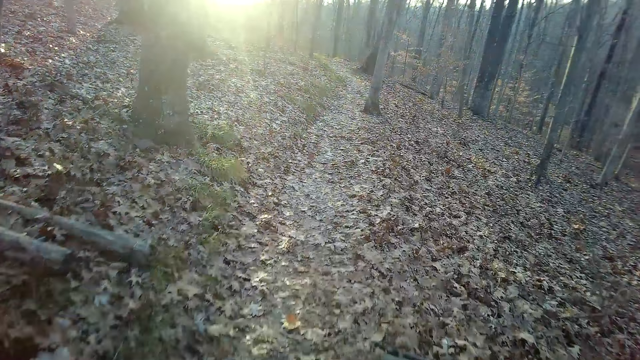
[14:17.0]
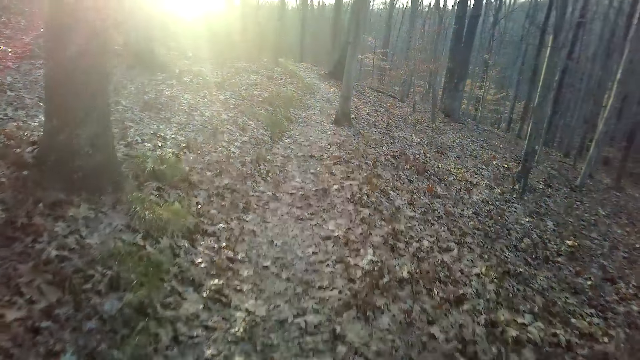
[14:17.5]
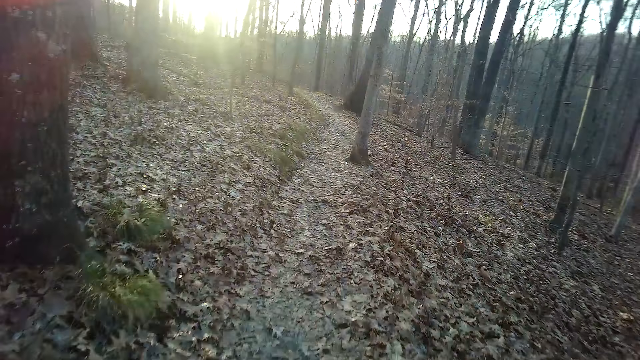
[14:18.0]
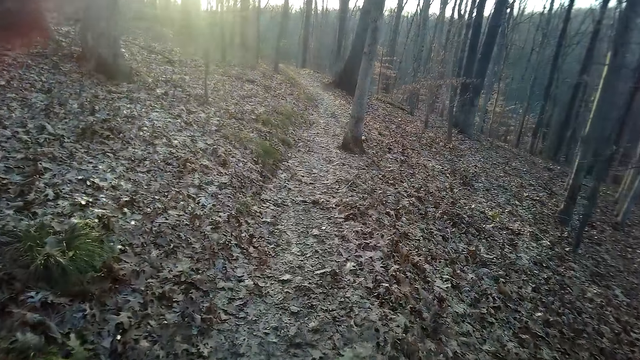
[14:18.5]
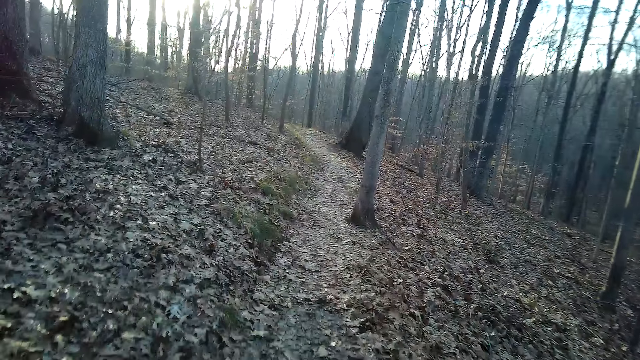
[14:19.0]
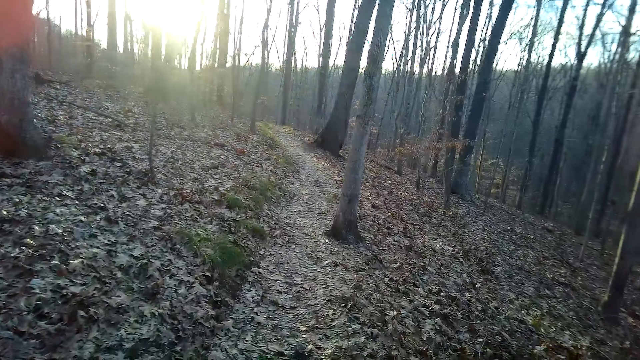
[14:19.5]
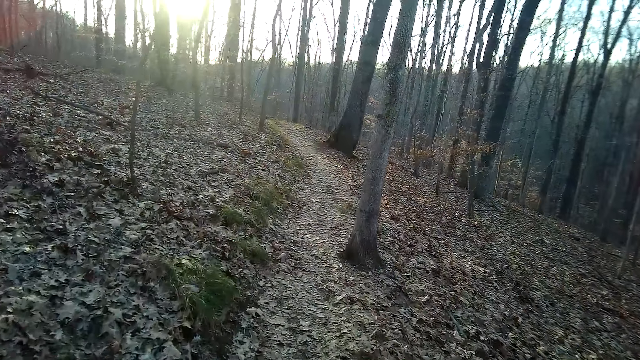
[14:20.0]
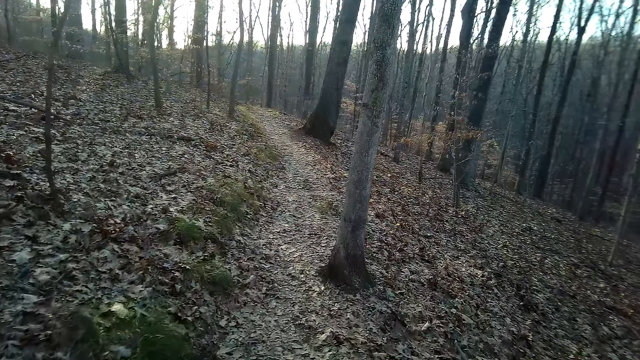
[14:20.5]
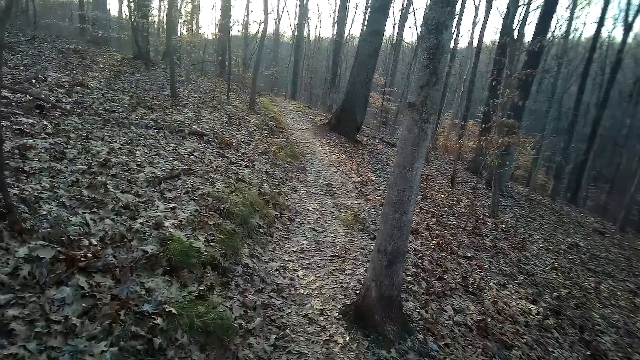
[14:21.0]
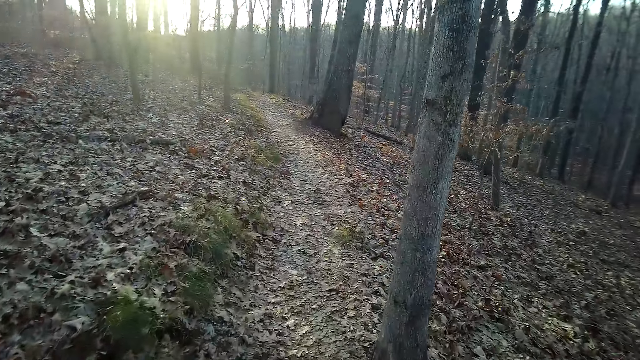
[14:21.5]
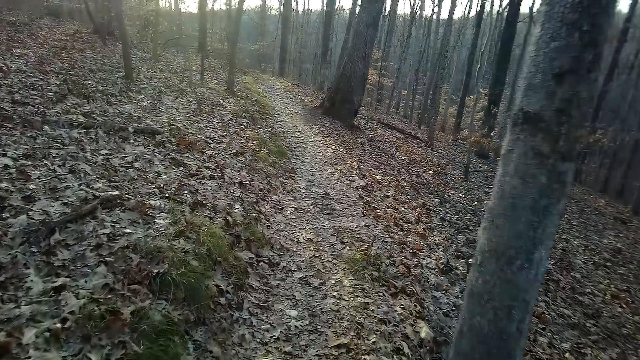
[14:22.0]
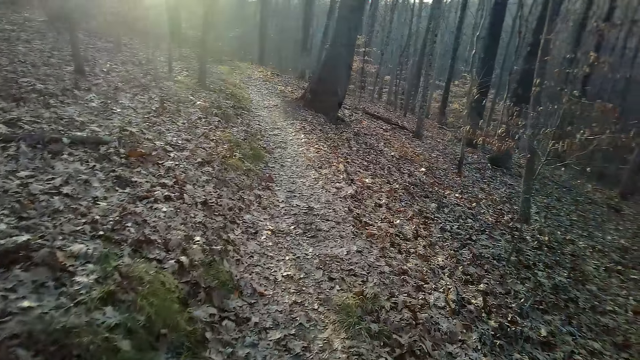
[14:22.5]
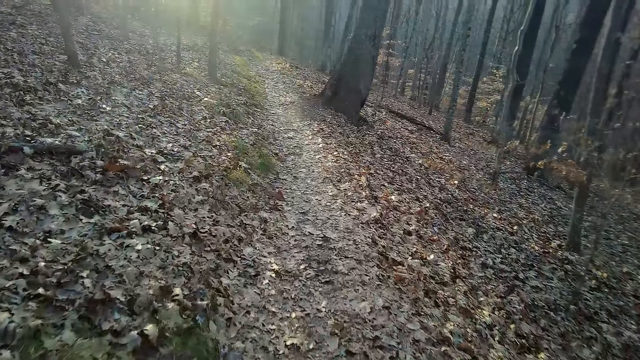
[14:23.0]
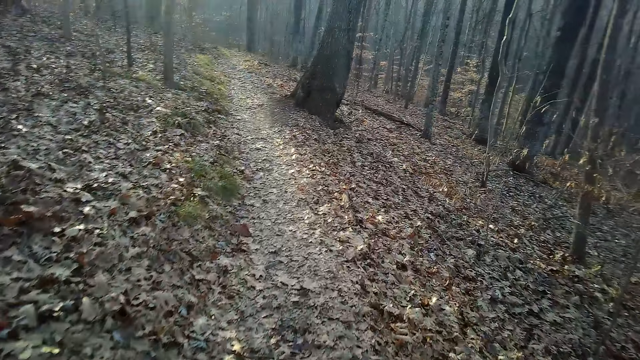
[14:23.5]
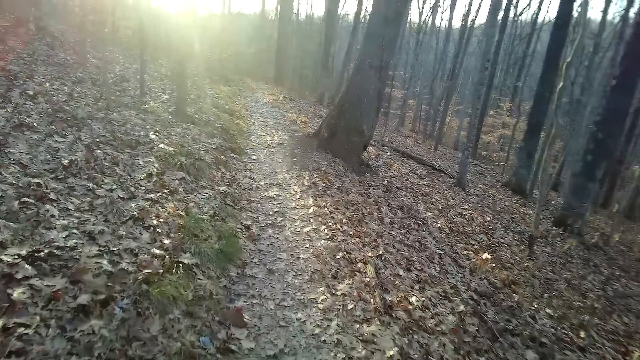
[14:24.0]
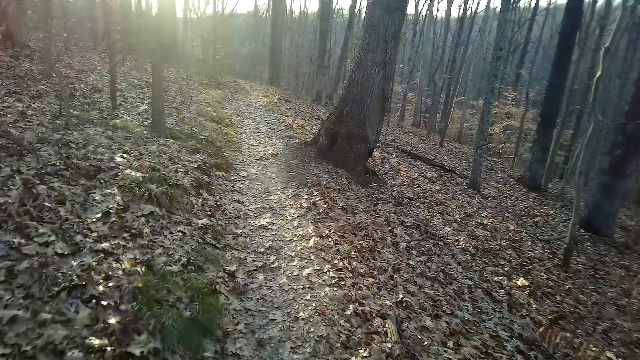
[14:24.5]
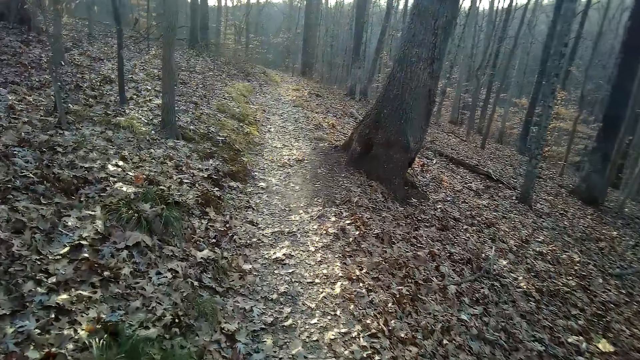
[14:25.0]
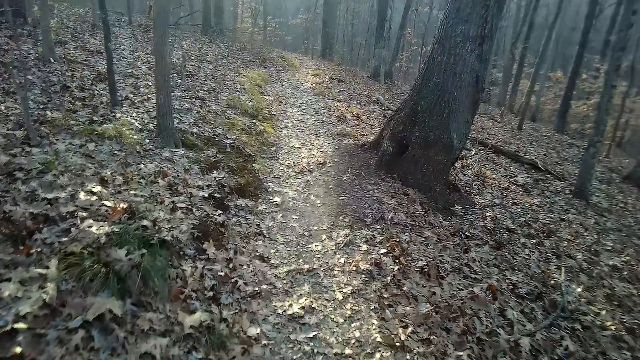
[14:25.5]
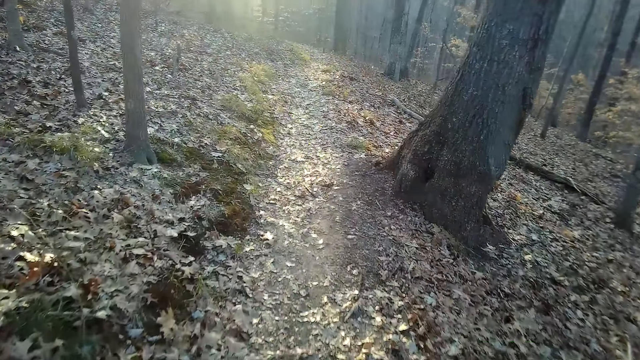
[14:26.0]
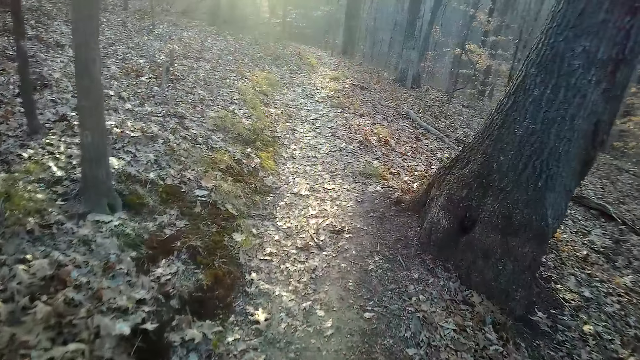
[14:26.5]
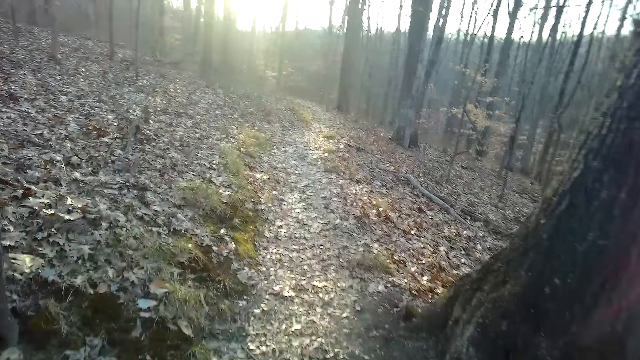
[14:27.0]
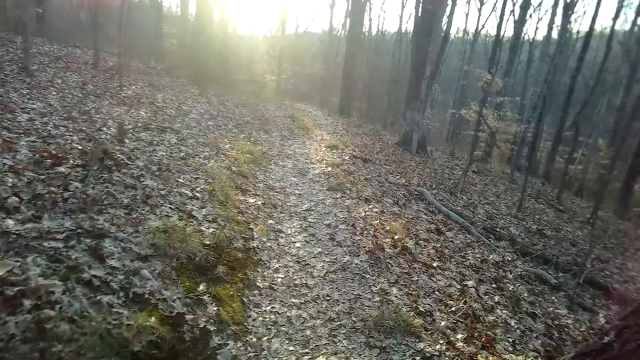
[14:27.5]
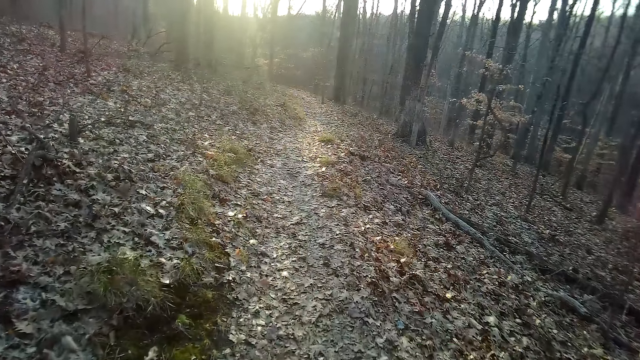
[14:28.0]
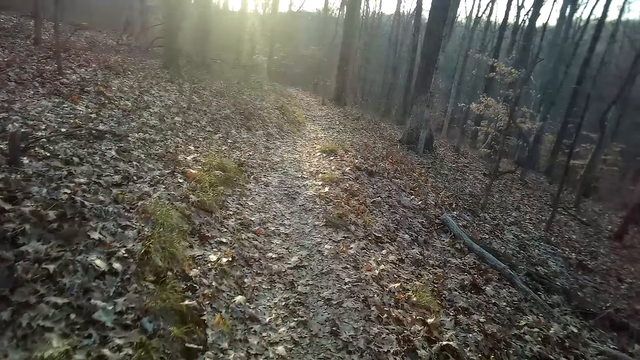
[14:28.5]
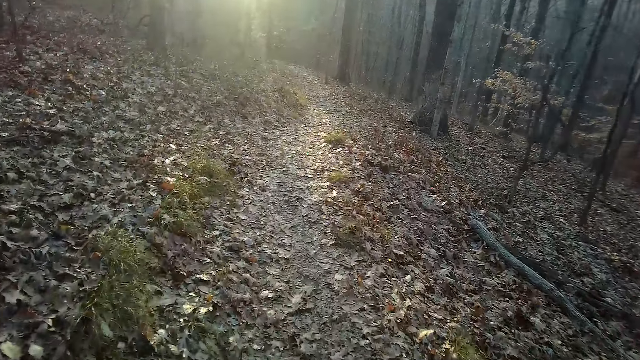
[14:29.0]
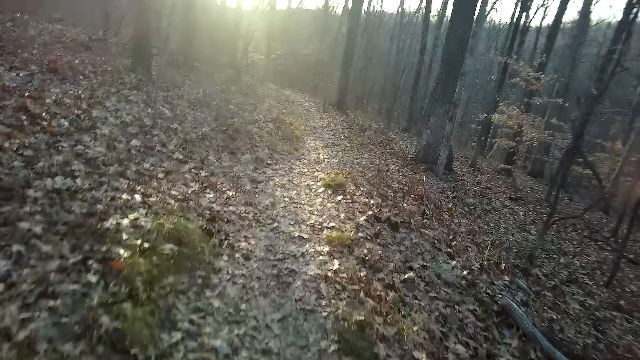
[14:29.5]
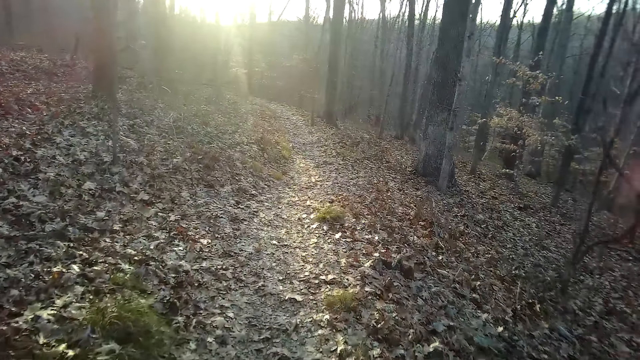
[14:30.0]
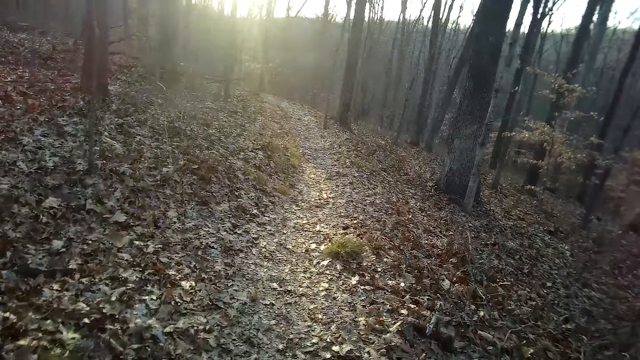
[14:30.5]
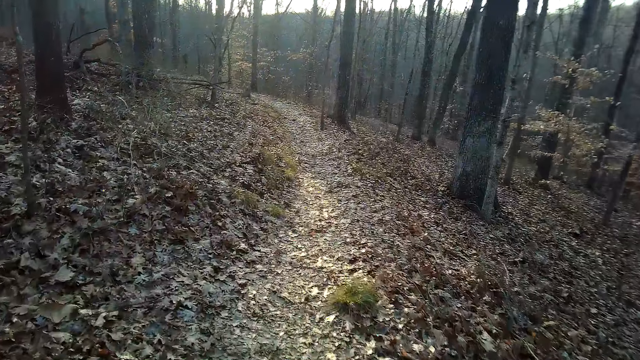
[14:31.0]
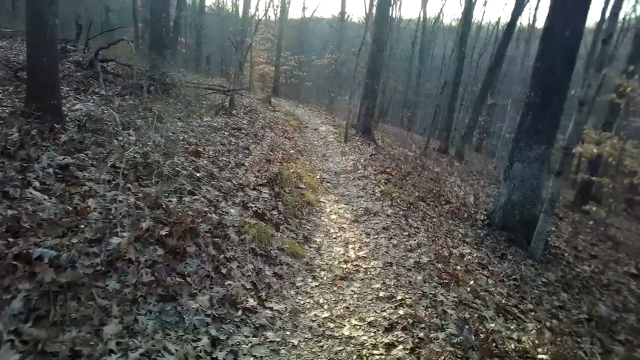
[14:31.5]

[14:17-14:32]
The camera wearer walks down the forest.

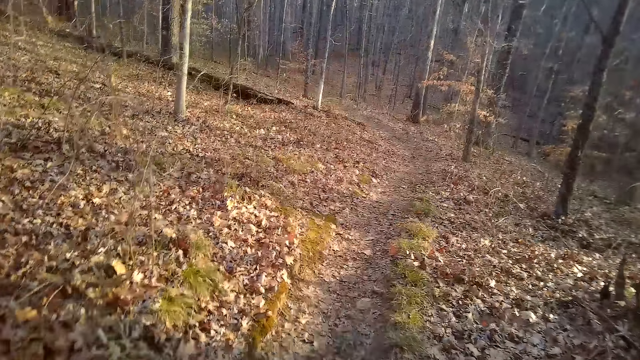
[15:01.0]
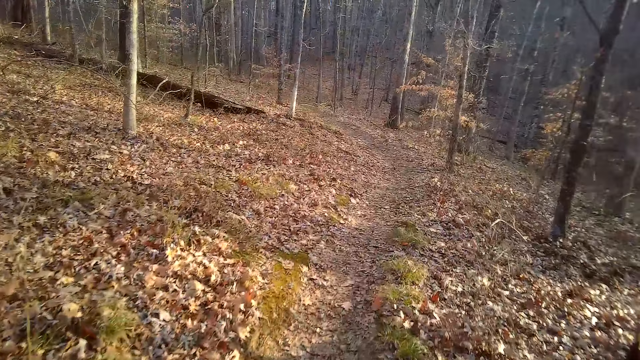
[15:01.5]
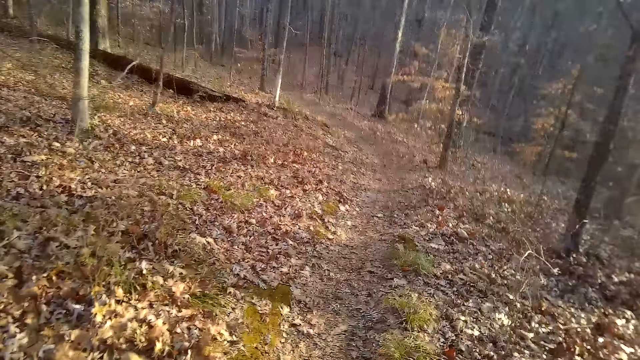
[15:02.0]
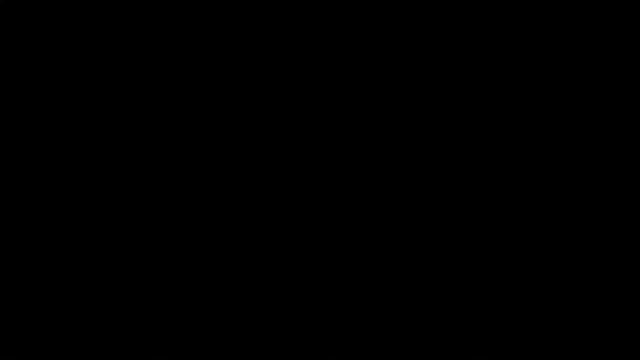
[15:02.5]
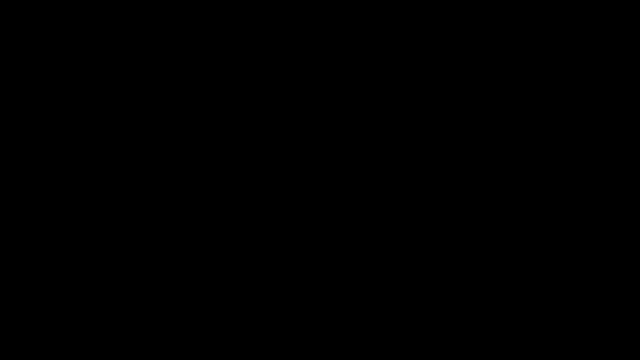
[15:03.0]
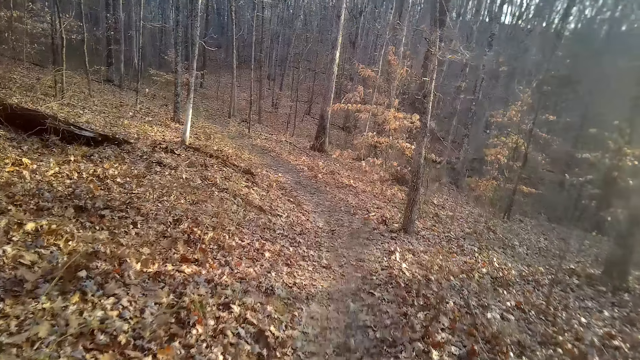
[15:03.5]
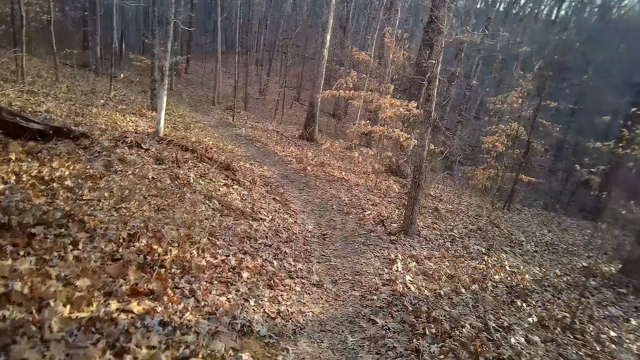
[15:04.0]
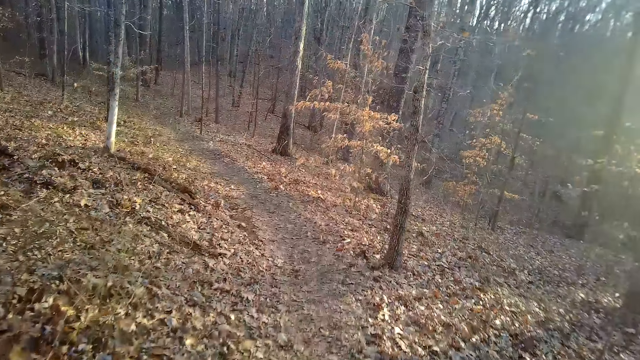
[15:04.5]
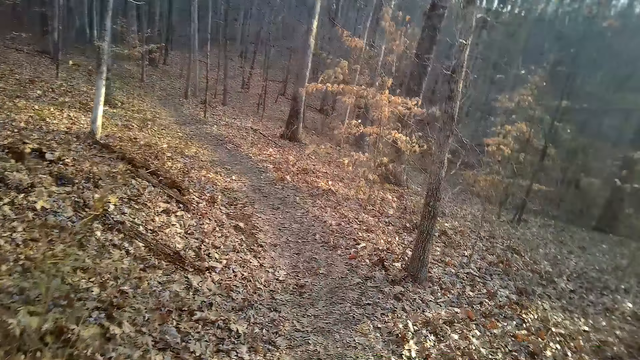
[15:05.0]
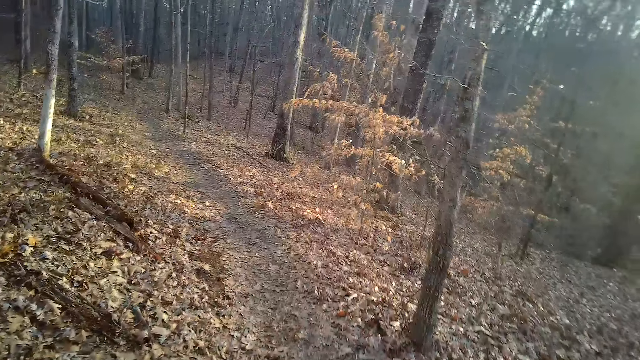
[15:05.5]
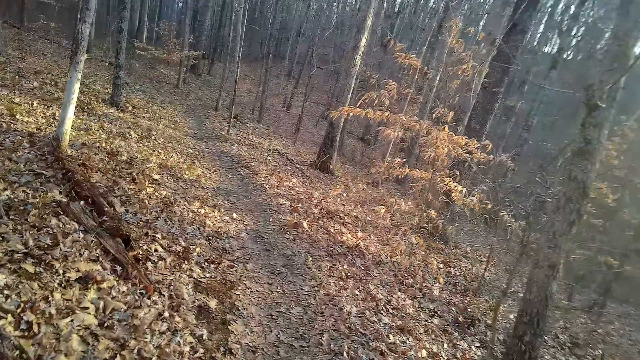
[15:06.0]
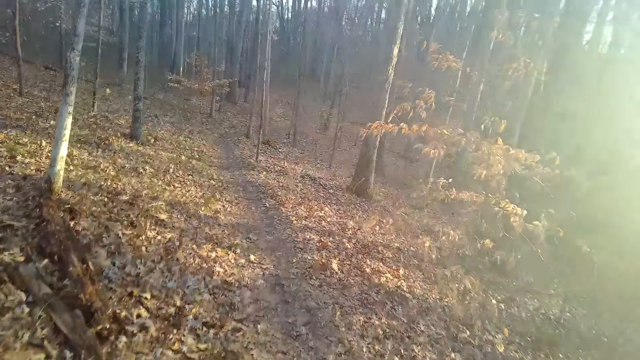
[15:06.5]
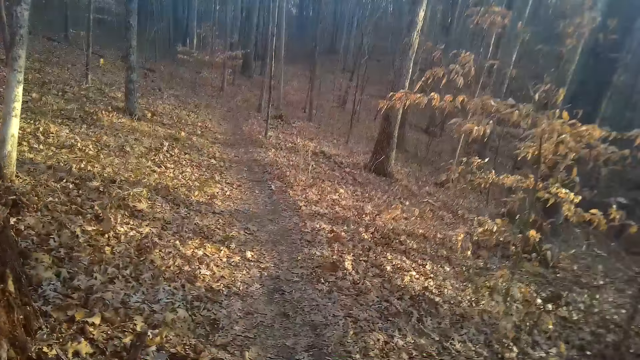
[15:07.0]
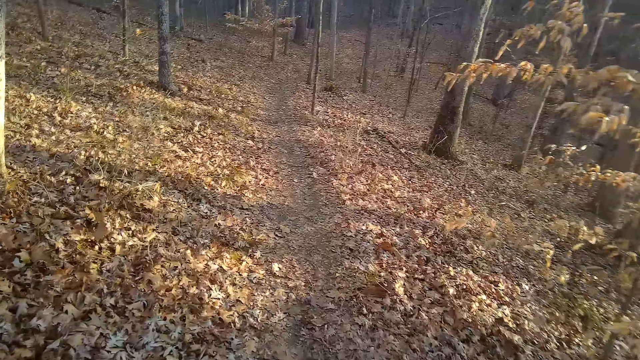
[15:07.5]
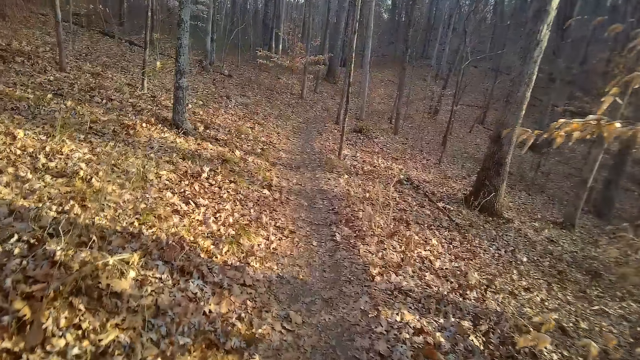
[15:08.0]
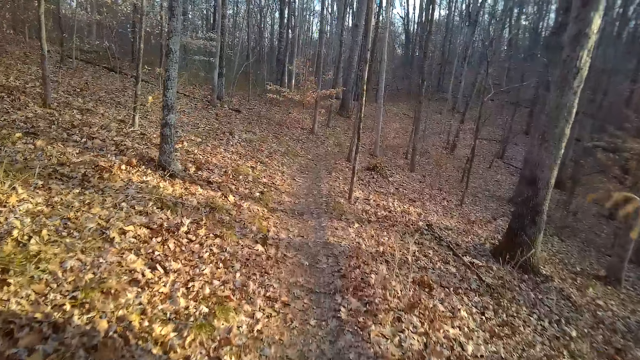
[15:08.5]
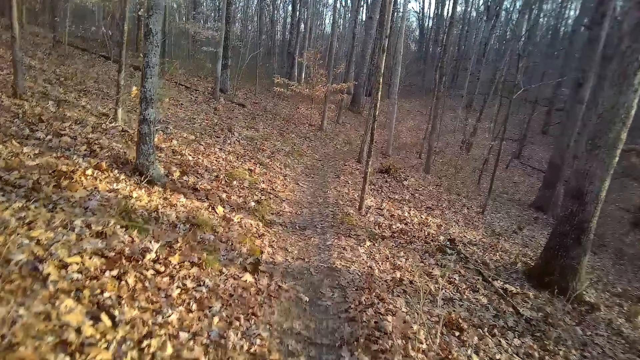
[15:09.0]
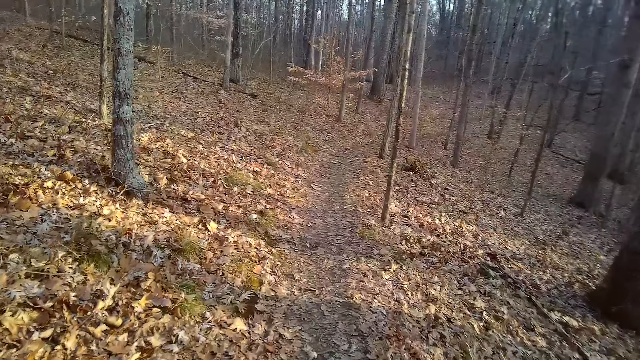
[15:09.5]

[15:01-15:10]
The camera wearer closes the camera. They cough.
